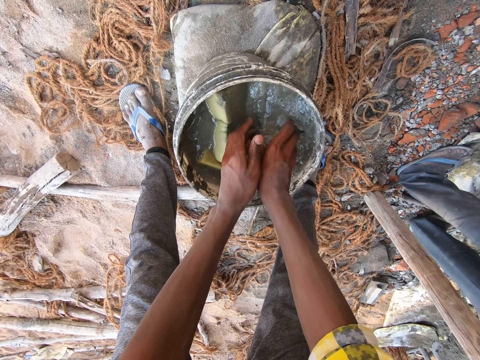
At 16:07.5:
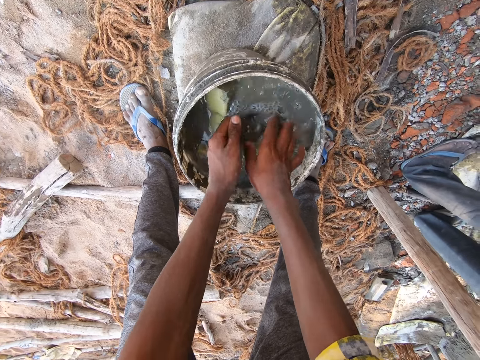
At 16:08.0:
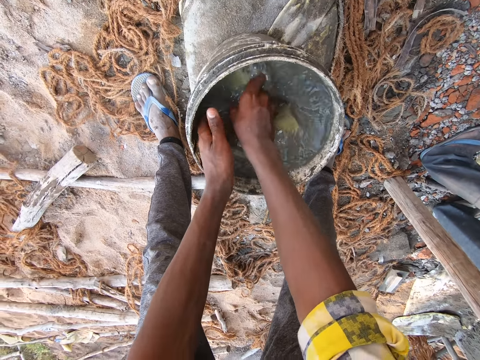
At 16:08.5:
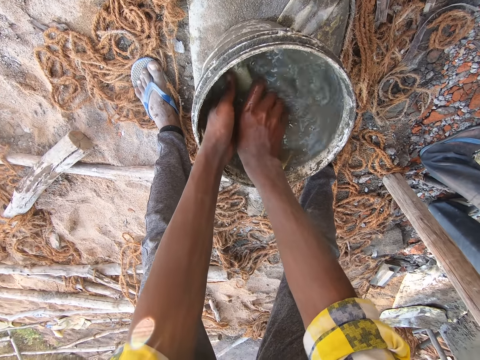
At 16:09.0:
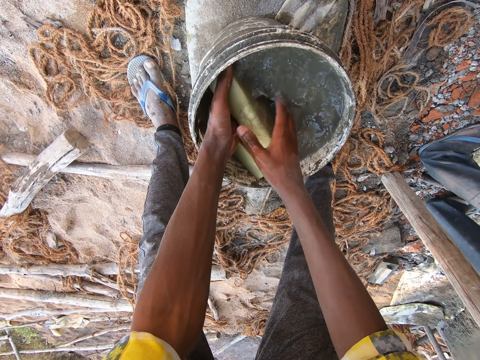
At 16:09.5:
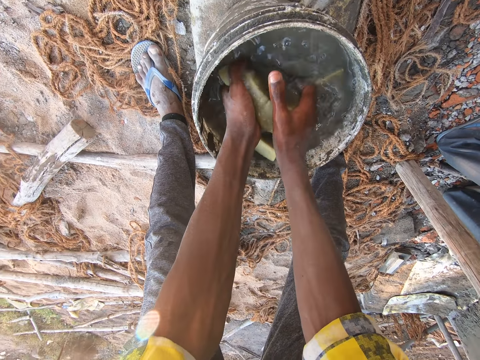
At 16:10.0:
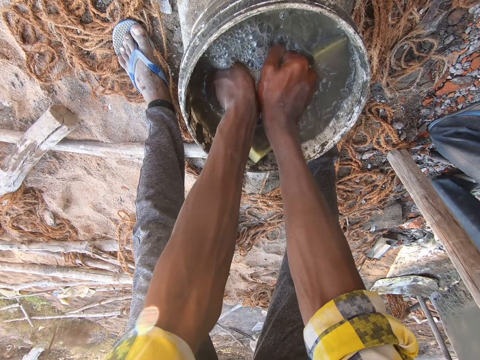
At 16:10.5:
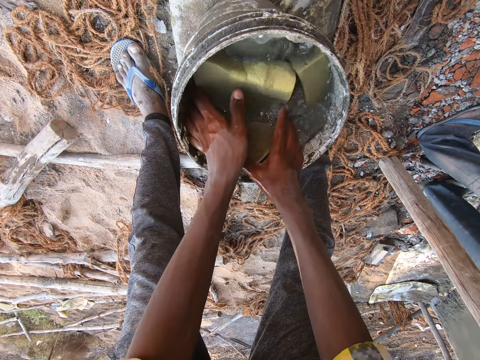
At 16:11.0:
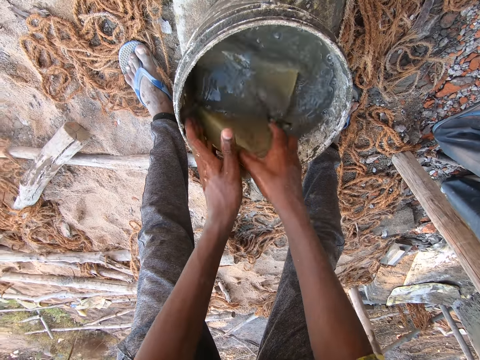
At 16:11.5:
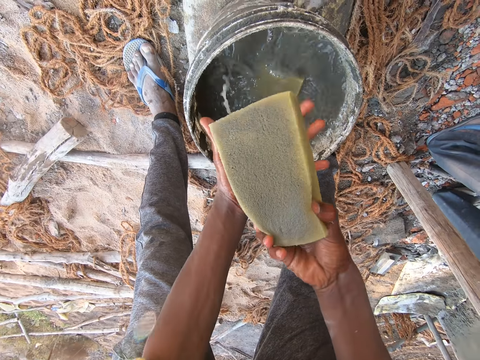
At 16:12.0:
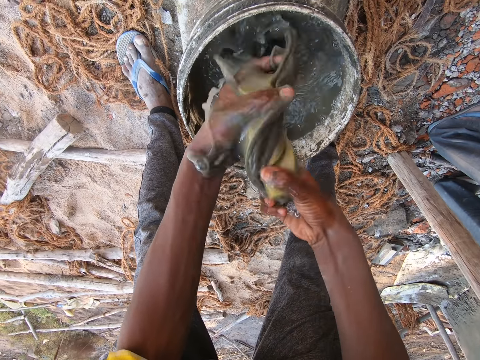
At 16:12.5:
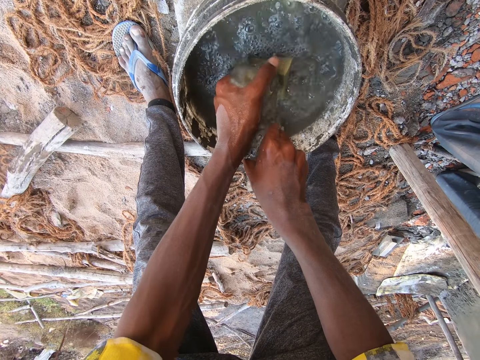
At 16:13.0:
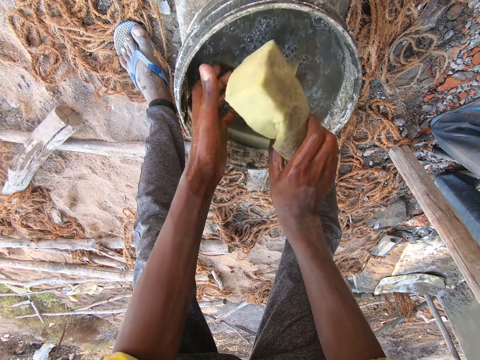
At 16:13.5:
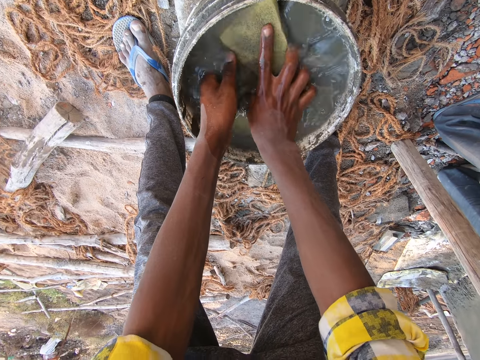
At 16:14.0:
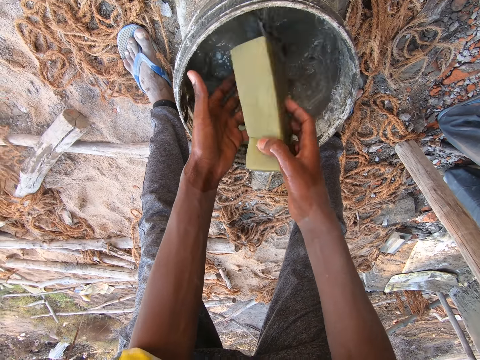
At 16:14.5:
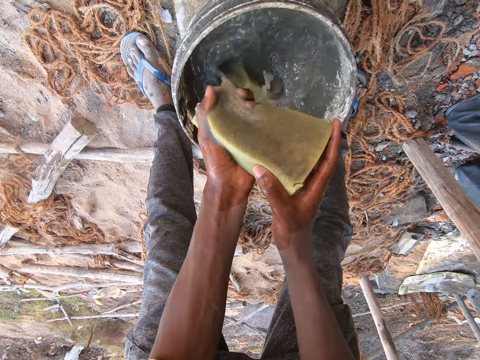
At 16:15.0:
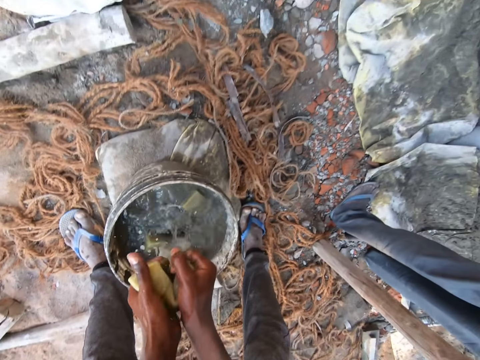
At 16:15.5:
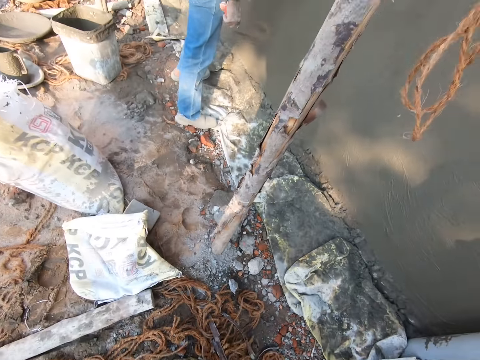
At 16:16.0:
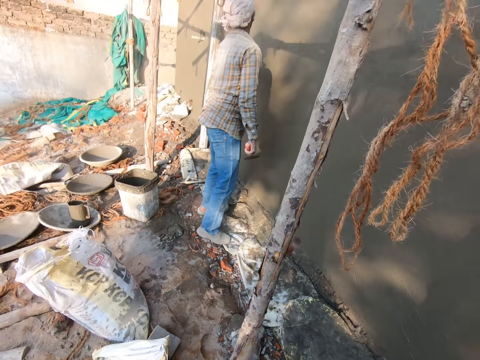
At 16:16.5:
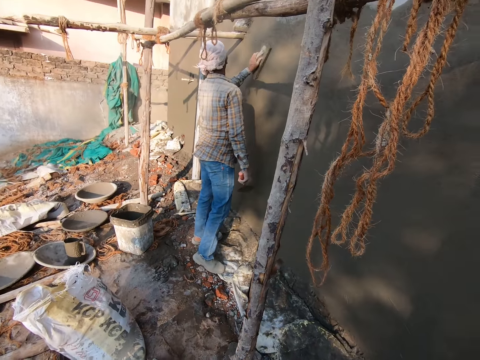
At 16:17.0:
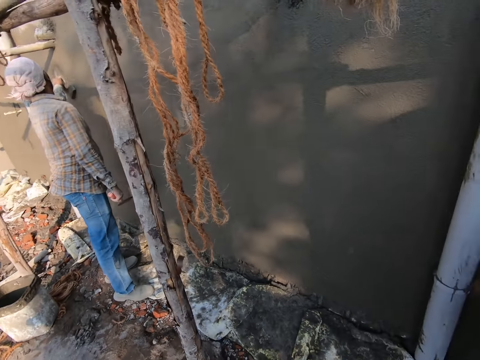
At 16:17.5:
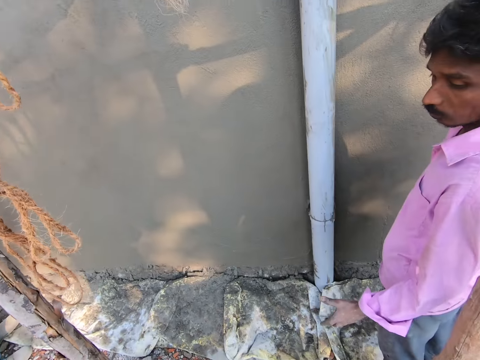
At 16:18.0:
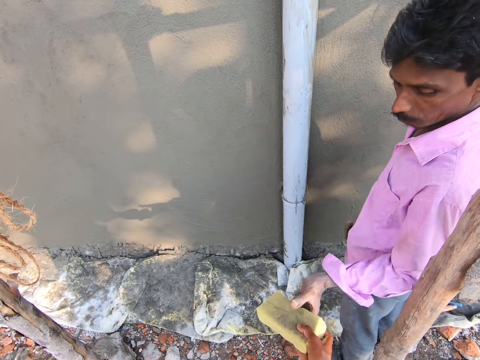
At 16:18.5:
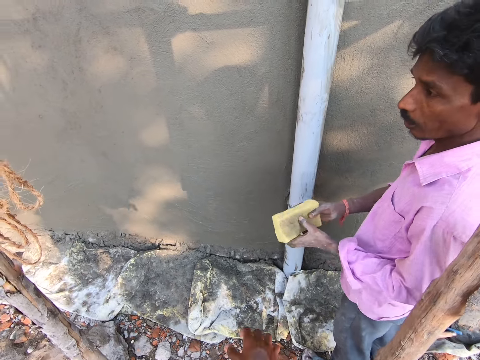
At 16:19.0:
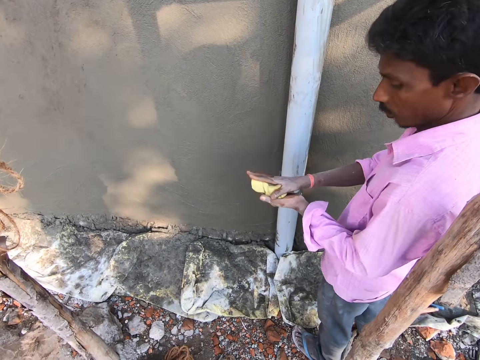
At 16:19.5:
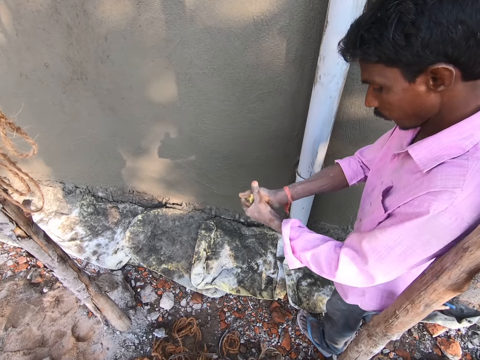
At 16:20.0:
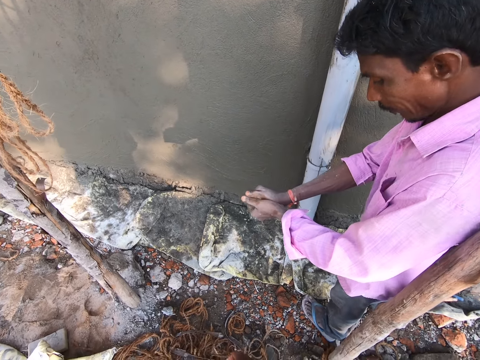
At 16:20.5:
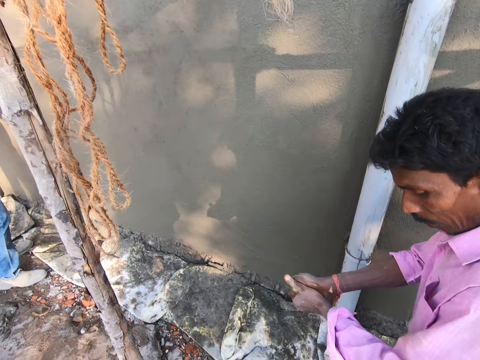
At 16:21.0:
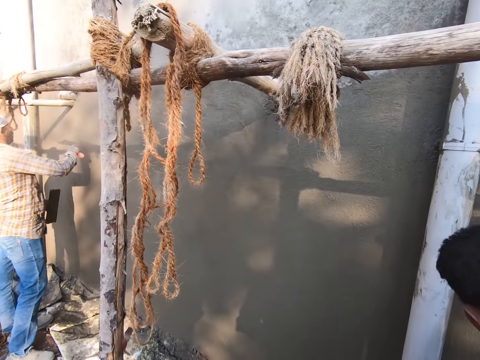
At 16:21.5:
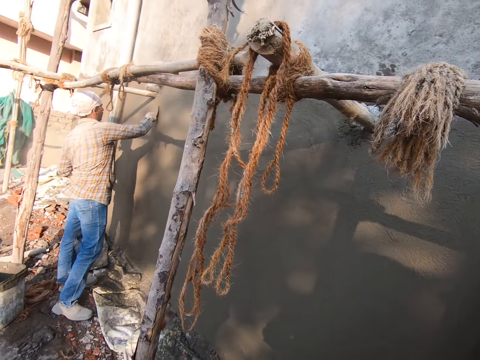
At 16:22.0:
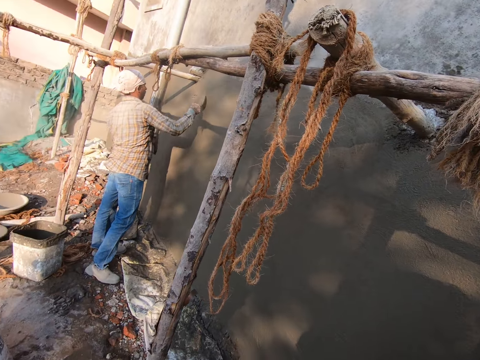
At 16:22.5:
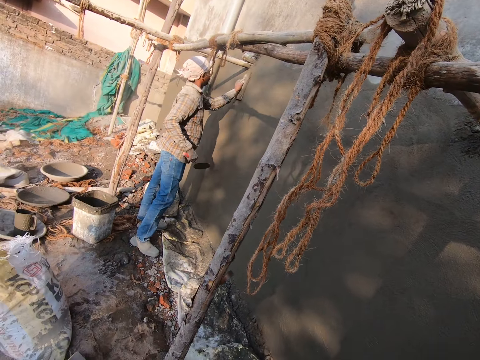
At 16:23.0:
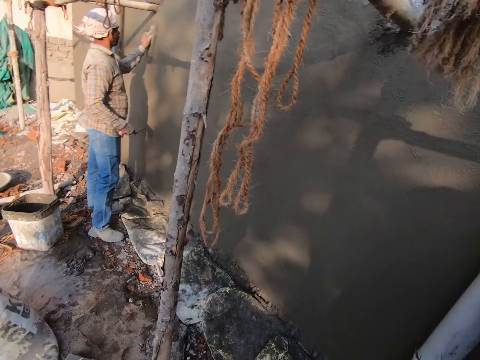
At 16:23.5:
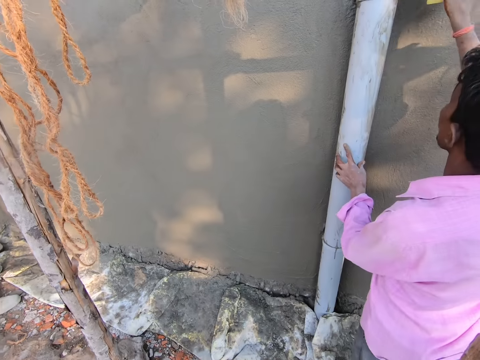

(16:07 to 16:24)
The camera wearer picks the mattress or cleaning sponge with both hands. They squeeze the mattress. They pick the mattress with the right hand. They squeeze water from the cleaning sponge. They dip the cleaning sponge in water inside the bucket. They squeeze water from the cleaning sponge. They look around the construction site. A man softens a wall with a sponge. The camera wearer hands the cleaning sponge to another man. The other man squeezes the cleaning sponge with both hands. The camera wearer looks around. They converse with the other man.

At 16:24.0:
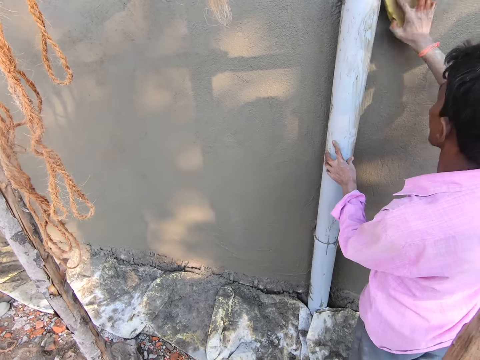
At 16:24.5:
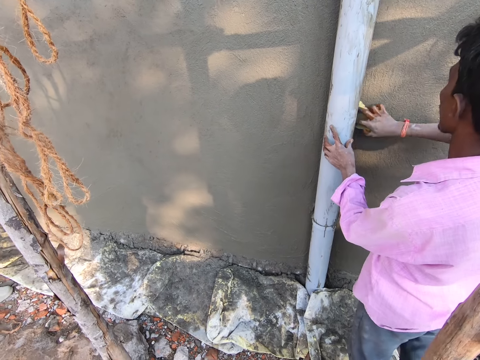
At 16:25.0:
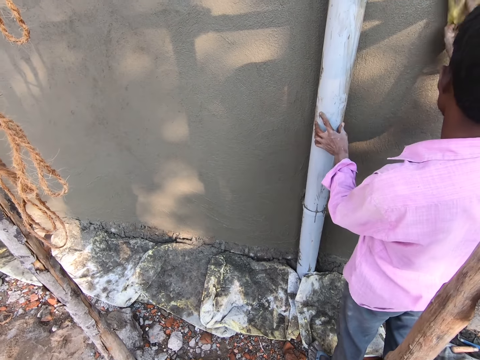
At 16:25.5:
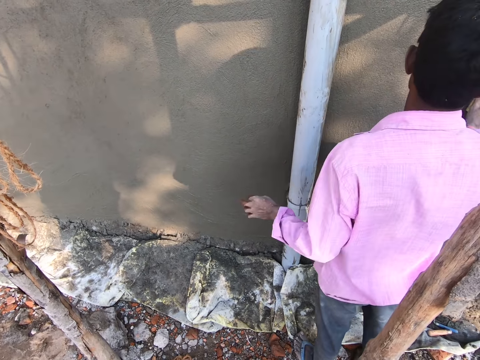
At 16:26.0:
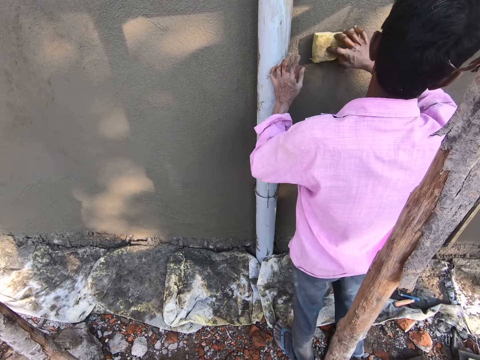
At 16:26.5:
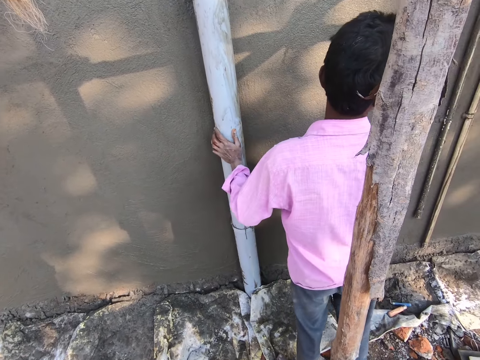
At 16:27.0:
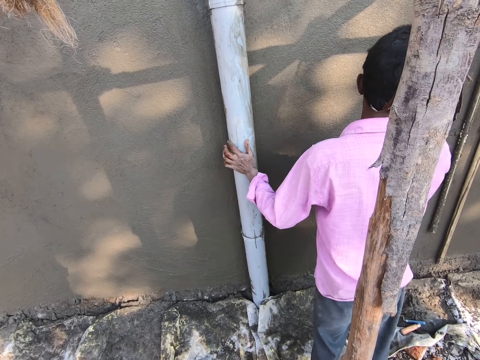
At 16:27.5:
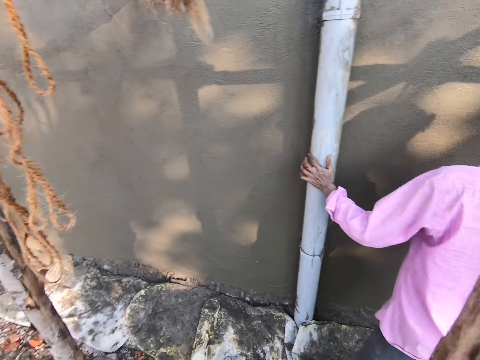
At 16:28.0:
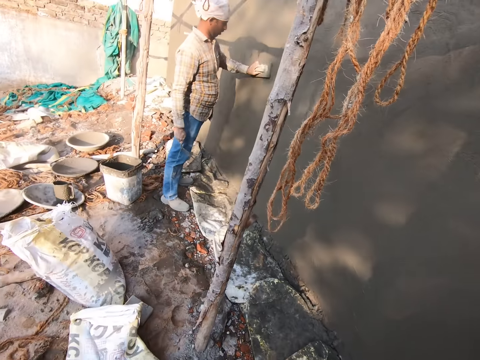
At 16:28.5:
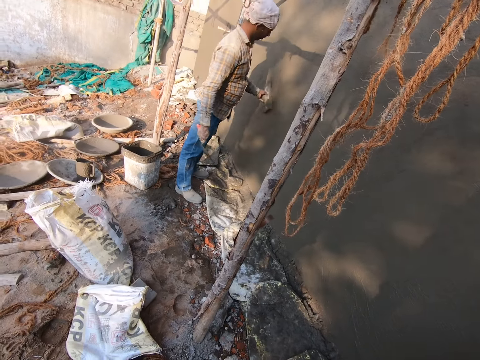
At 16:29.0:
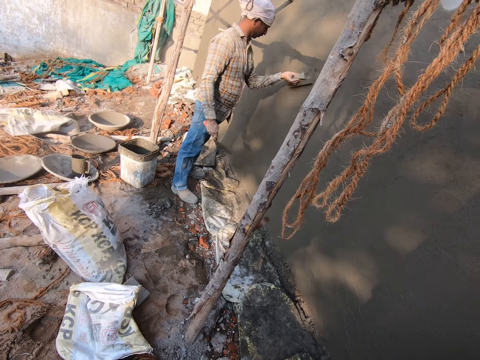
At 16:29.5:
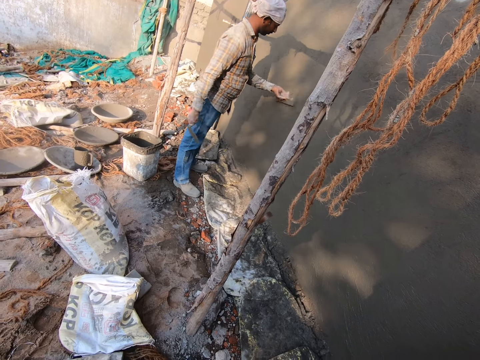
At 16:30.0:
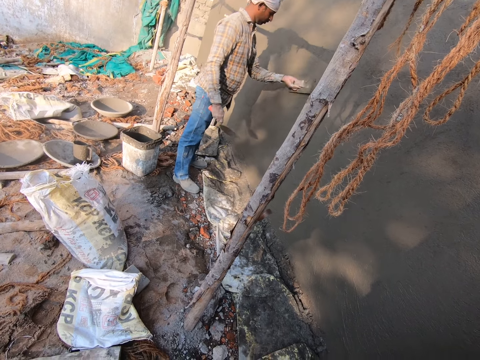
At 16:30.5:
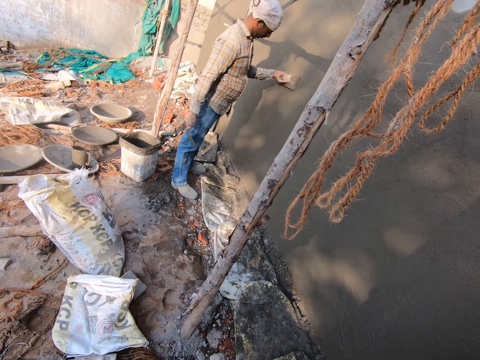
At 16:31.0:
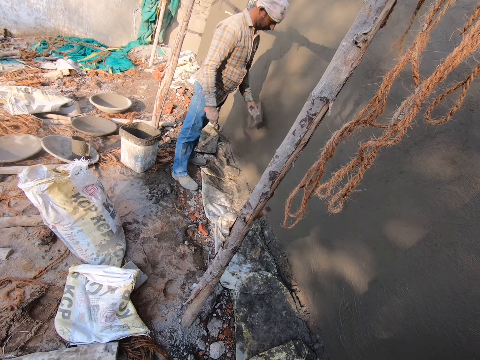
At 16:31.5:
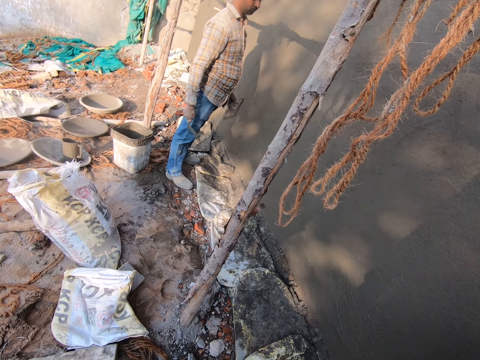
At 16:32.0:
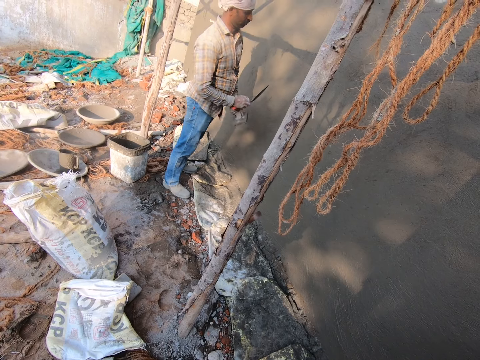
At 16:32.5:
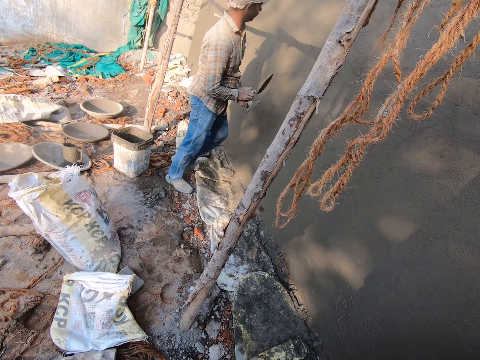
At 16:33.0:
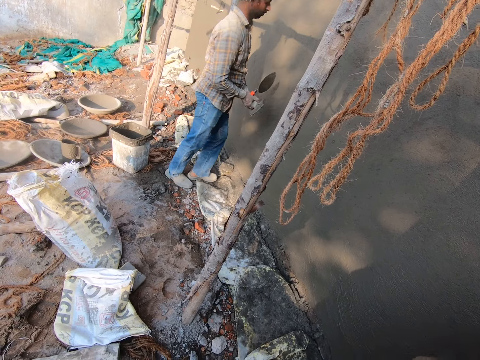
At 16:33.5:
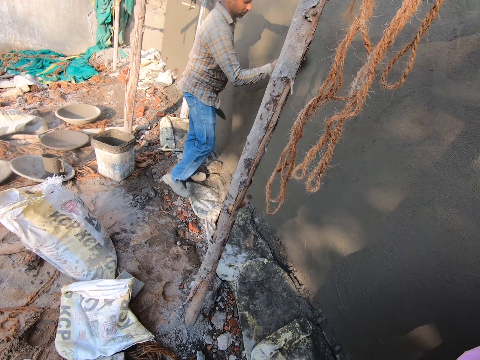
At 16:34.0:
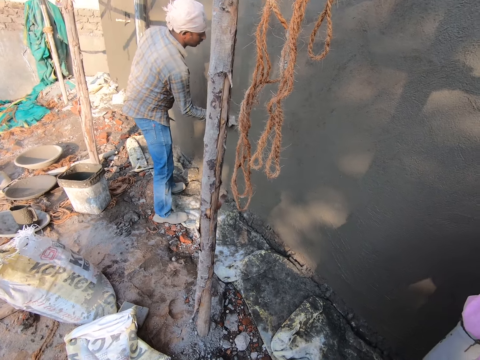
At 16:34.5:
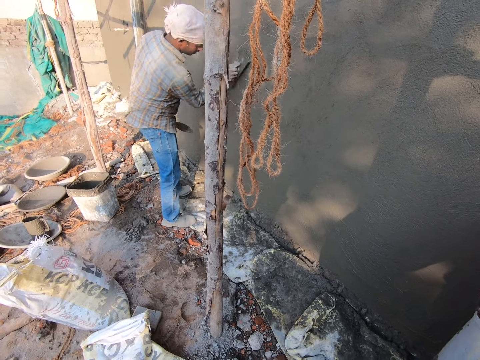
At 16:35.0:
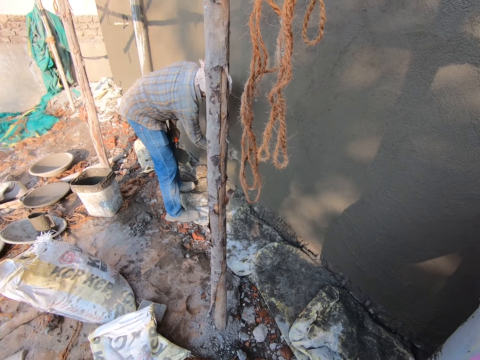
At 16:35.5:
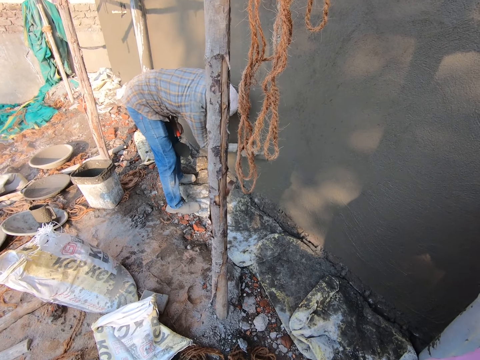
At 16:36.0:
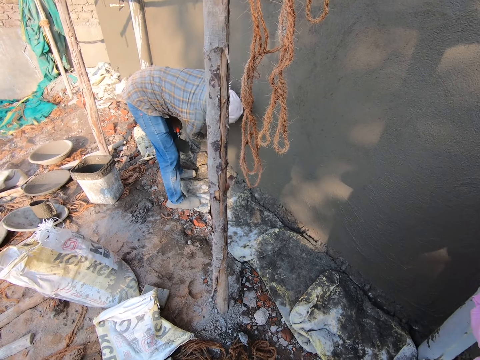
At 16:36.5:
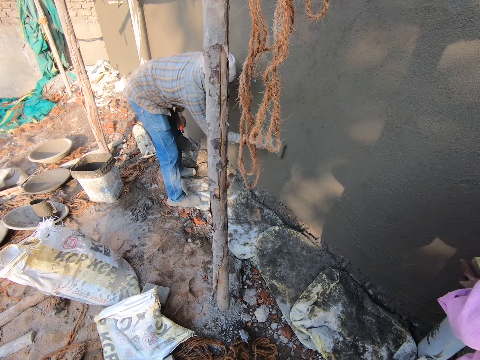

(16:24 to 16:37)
A man softens the wall with a cleaning sponge. The camera wearer wipes the wall with a piece of mattress. They look around. Another man smoothens the wall with a float. The other man holds a trowel and the float with both hands and smoothens the wall with the float.
